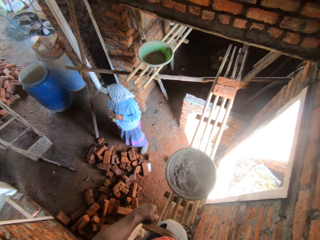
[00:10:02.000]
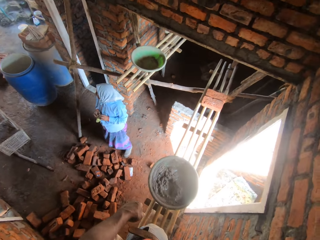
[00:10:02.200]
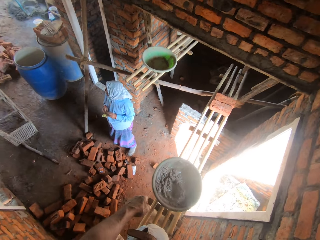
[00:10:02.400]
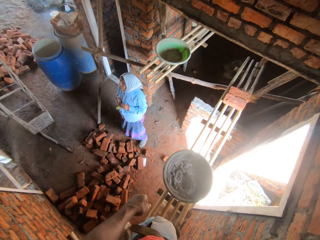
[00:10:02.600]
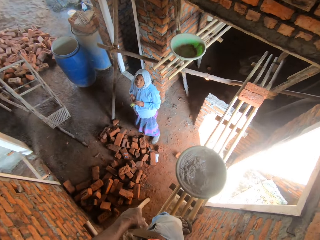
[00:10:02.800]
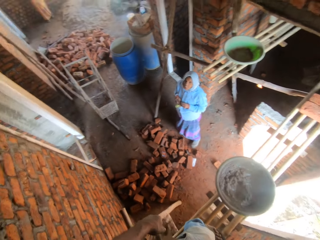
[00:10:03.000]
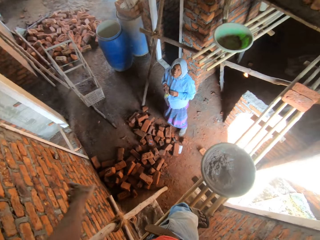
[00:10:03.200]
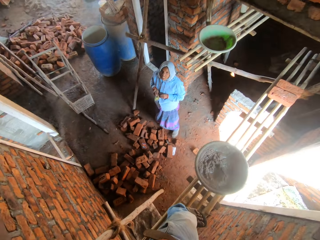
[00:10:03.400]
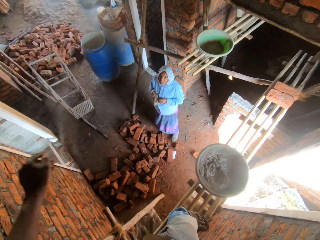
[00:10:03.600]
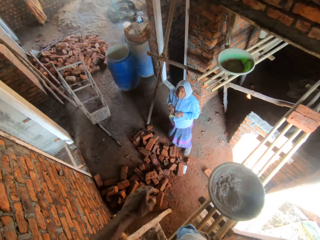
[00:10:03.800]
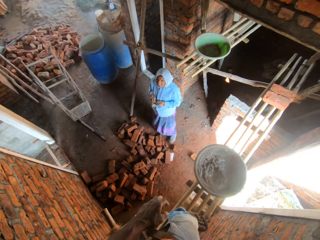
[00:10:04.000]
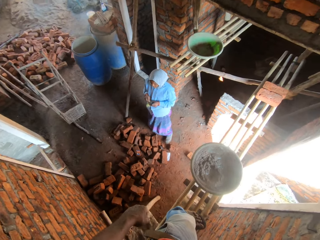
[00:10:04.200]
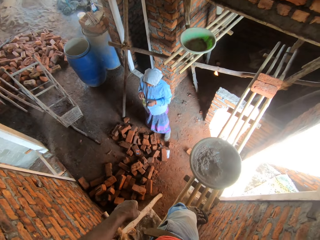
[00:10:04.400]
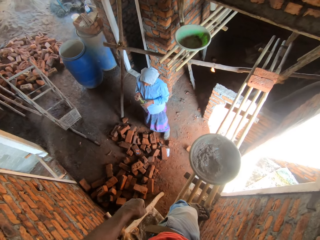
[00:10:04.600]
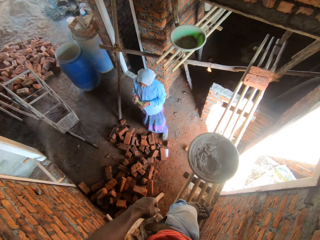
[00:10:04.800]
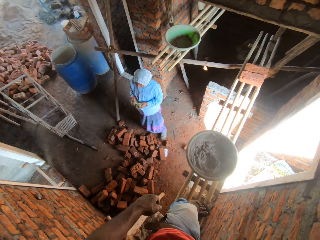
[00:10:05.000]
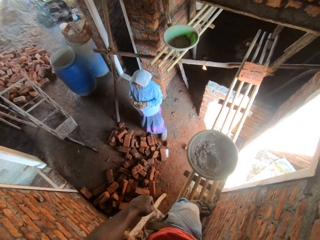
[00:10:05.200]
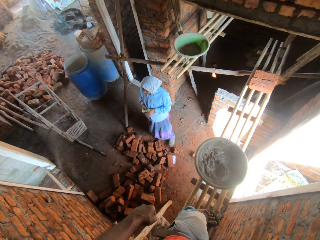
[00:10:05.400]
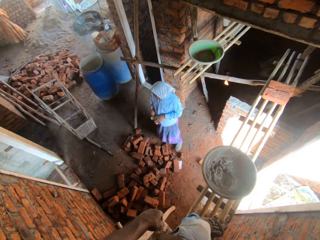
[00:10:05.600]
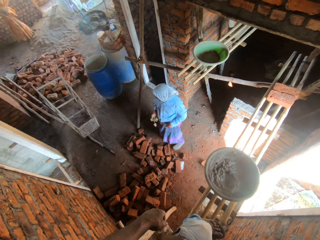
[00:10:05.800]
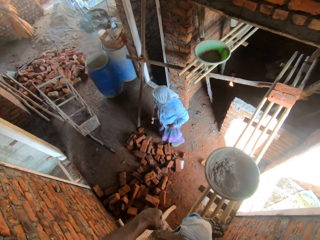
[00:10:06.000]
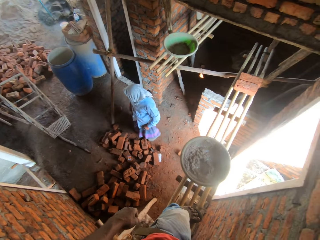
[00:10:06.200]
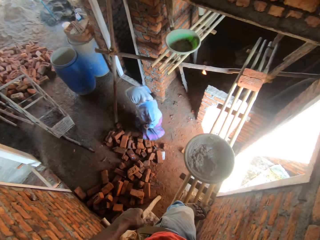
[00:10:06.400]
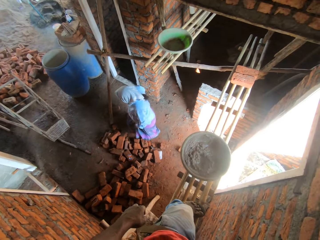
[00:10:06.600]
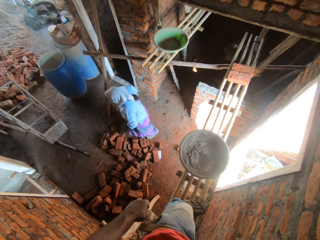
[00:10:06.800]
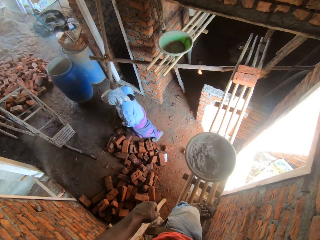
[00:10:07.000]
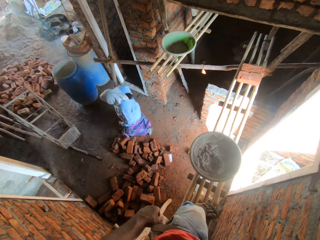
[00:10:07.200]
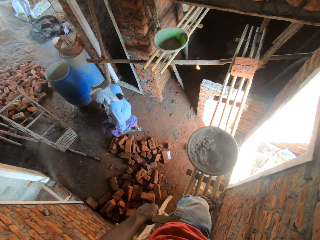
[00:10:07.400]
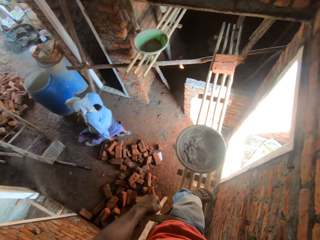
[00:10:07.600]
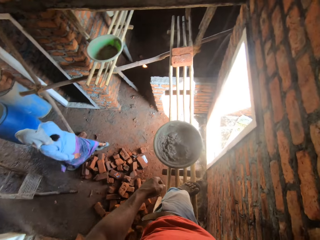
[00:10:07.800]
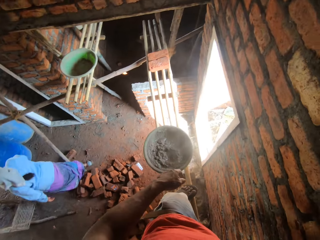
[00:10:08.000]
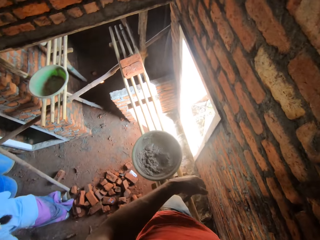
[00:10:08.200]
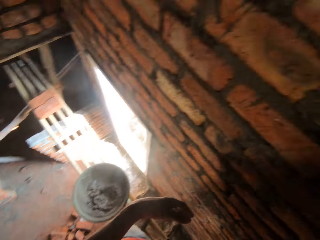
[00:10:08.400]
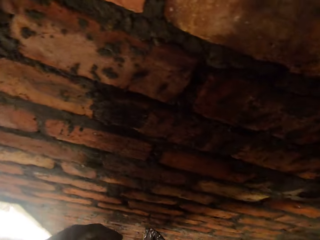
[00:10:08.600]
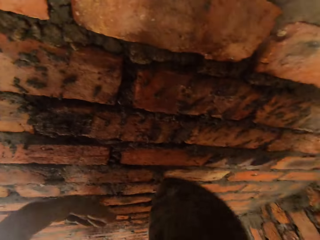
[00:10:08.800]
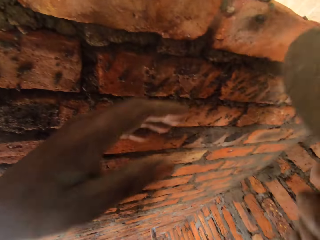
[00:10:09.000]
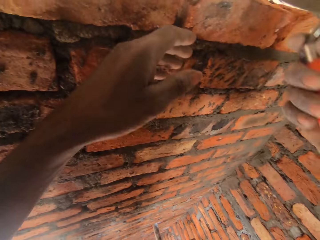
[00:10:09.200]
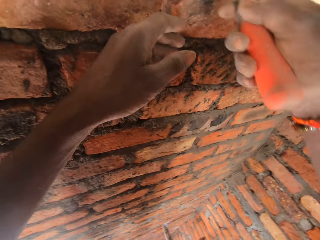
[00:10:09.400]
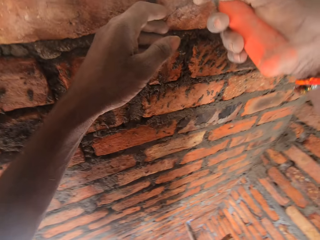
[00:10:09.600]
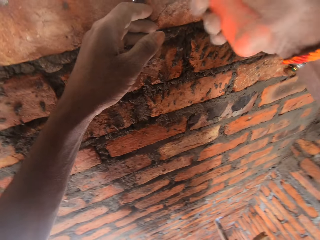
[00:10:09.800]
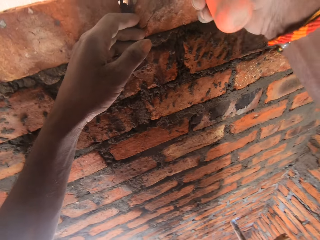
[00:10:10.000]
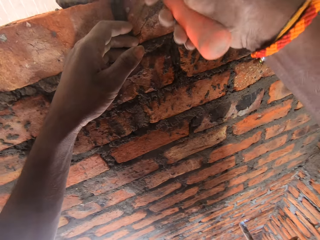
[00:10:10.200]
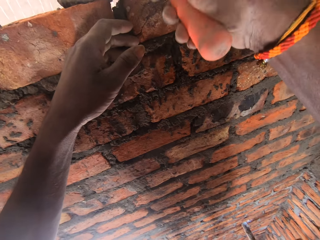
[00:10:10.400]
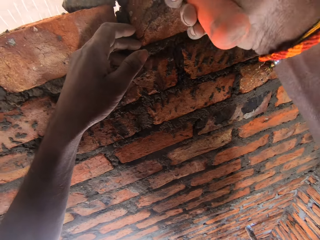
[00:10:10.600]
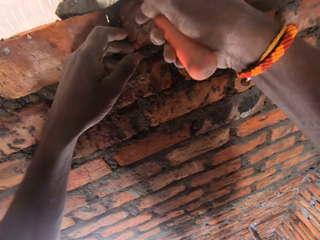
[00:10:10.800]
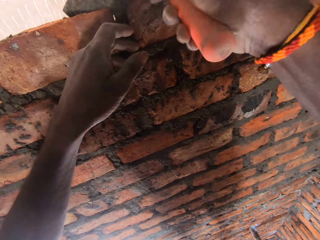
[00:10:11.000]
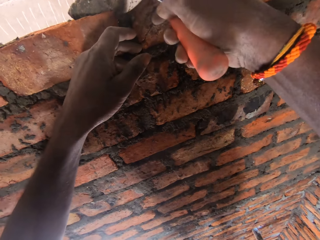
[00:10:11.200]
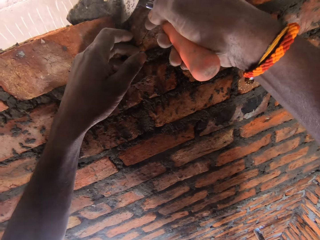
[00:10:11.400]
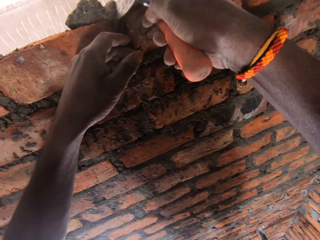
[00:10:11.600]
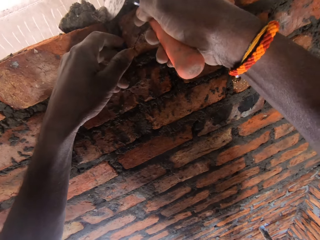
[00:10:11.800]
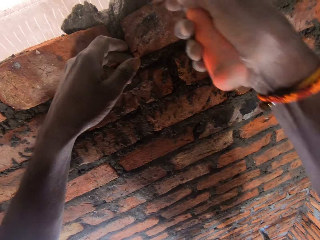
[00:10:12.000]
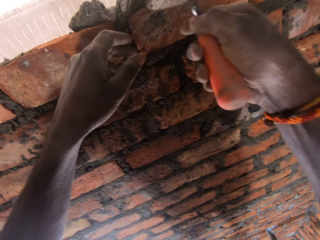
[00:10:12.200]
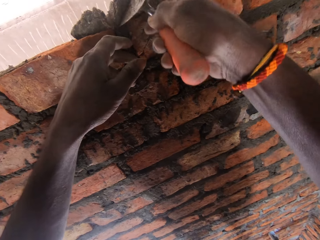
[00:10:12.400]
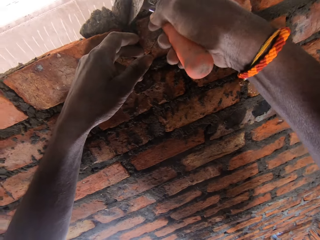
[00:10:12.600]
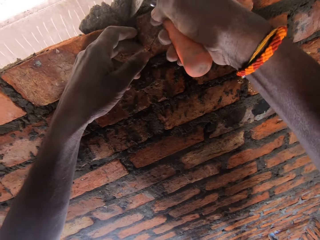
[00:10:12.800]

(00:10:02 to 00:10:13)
The camera wearer moves the left hand. A lady walks away. The camera wearer puts the mortar in the joint with a trowel. They spread concrete on the wall.

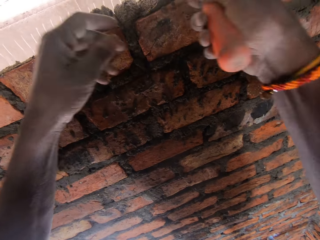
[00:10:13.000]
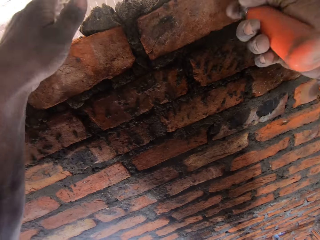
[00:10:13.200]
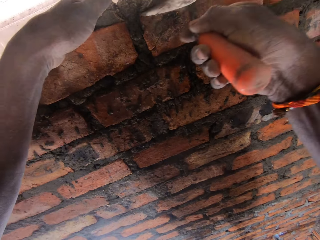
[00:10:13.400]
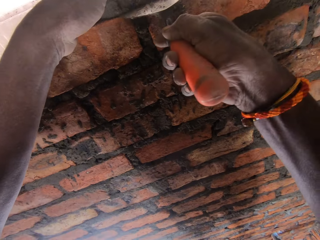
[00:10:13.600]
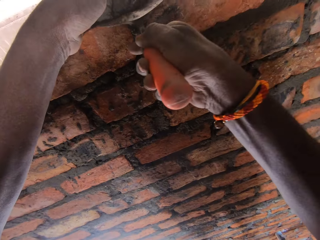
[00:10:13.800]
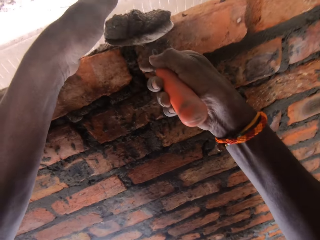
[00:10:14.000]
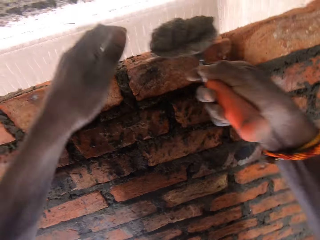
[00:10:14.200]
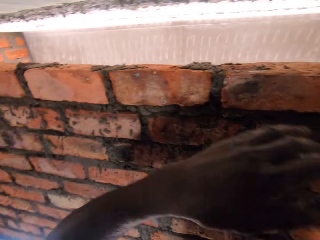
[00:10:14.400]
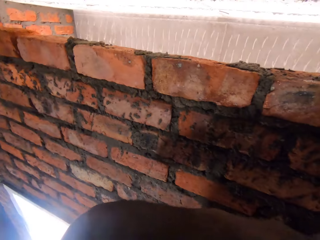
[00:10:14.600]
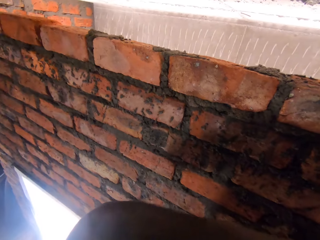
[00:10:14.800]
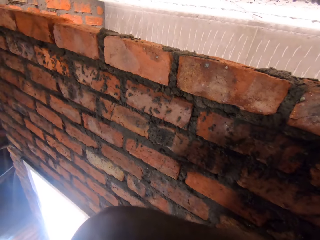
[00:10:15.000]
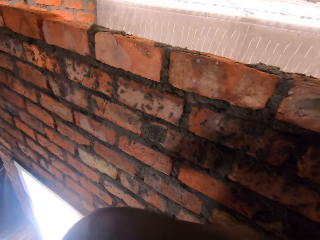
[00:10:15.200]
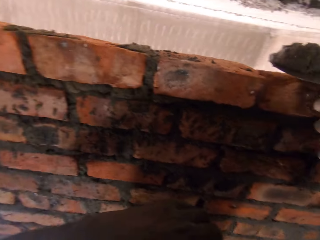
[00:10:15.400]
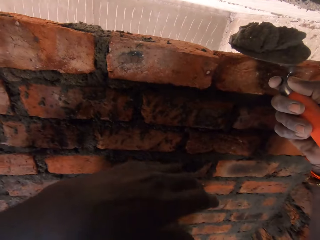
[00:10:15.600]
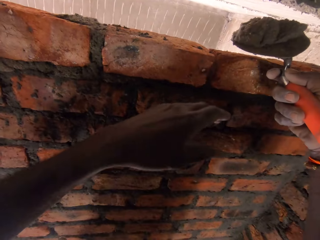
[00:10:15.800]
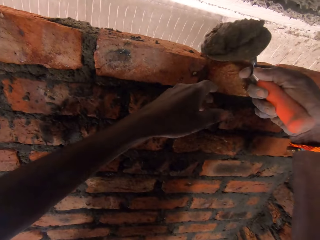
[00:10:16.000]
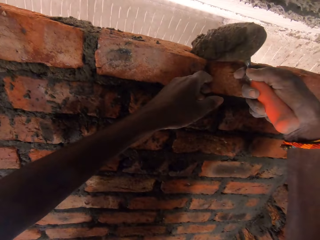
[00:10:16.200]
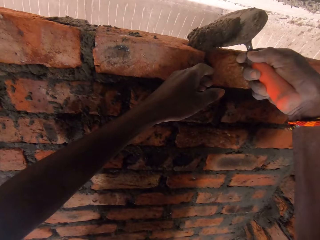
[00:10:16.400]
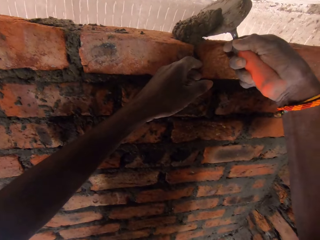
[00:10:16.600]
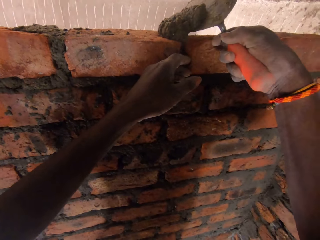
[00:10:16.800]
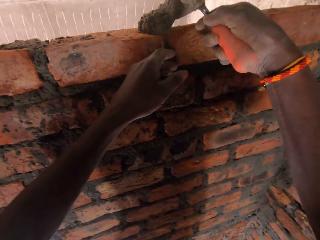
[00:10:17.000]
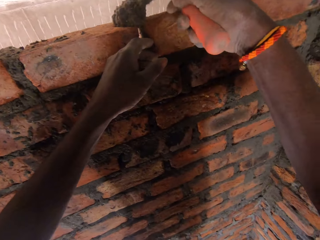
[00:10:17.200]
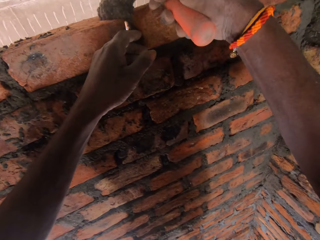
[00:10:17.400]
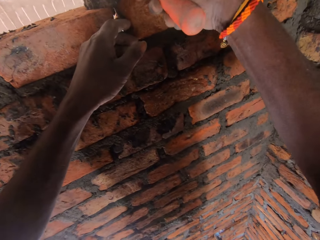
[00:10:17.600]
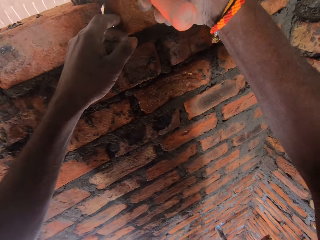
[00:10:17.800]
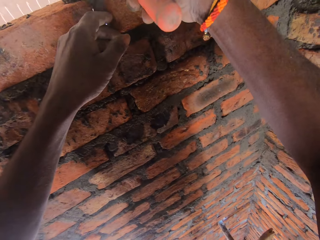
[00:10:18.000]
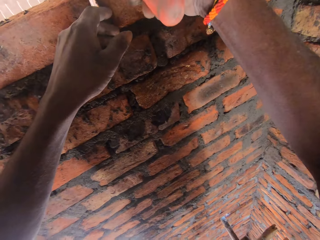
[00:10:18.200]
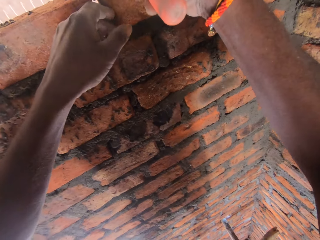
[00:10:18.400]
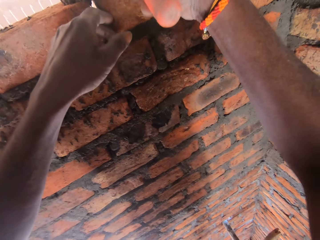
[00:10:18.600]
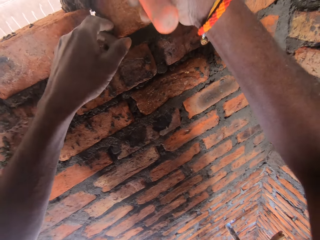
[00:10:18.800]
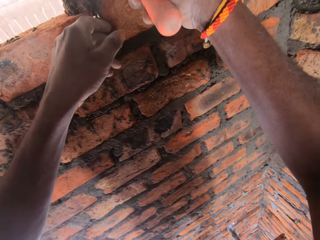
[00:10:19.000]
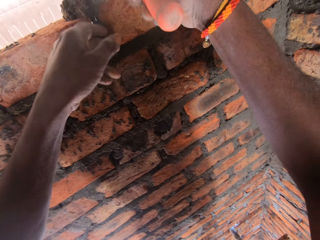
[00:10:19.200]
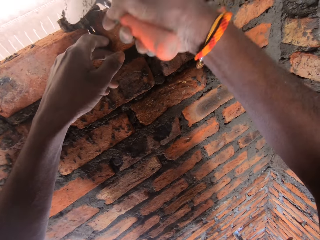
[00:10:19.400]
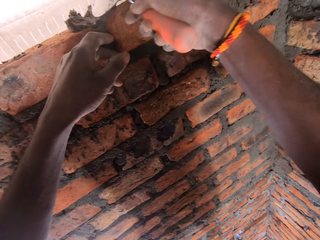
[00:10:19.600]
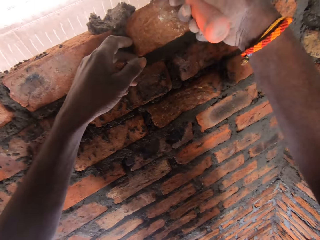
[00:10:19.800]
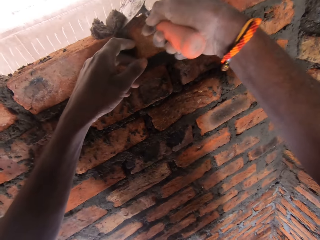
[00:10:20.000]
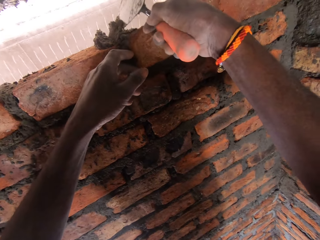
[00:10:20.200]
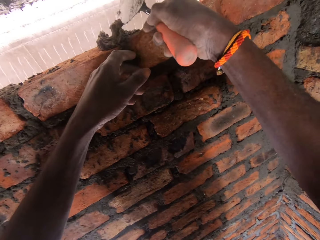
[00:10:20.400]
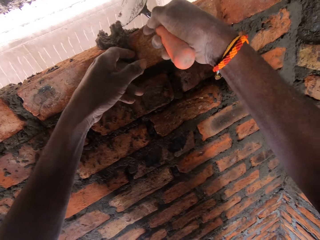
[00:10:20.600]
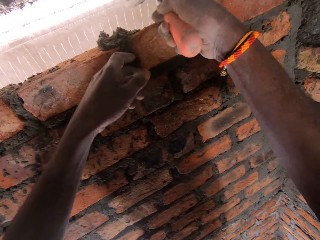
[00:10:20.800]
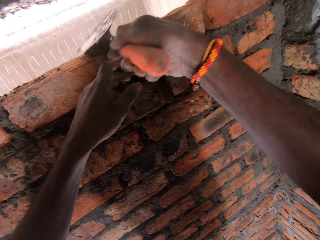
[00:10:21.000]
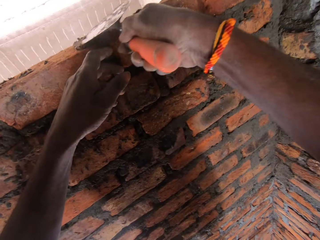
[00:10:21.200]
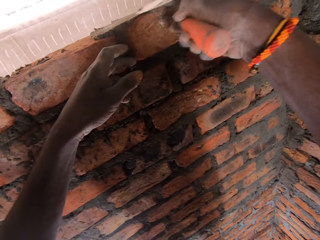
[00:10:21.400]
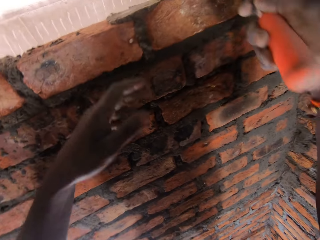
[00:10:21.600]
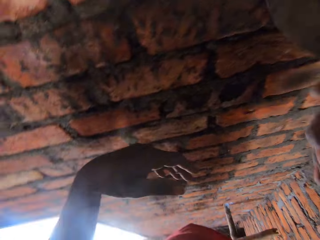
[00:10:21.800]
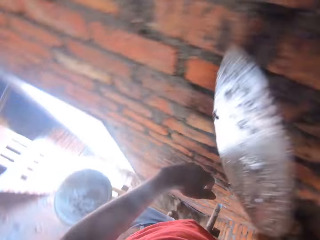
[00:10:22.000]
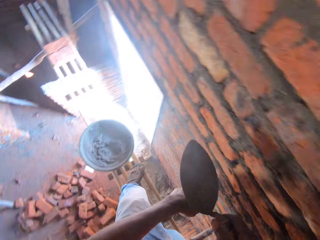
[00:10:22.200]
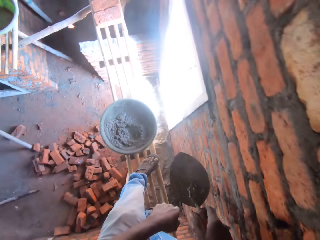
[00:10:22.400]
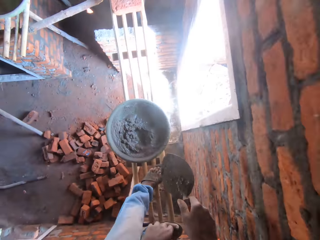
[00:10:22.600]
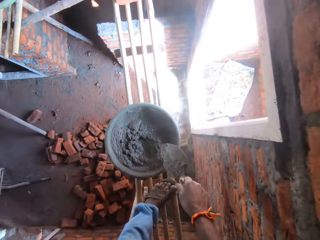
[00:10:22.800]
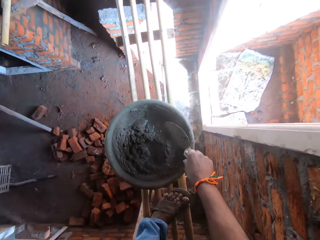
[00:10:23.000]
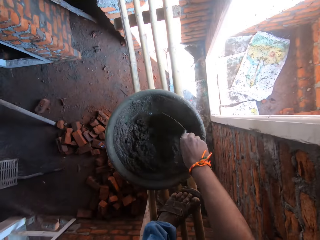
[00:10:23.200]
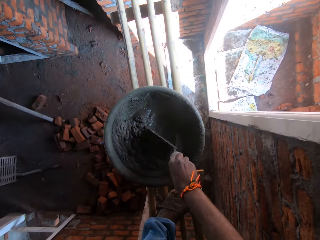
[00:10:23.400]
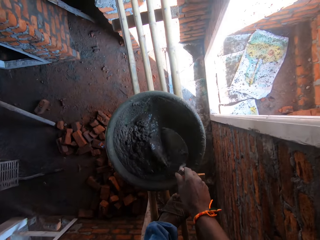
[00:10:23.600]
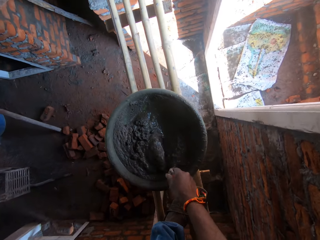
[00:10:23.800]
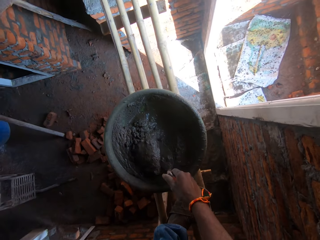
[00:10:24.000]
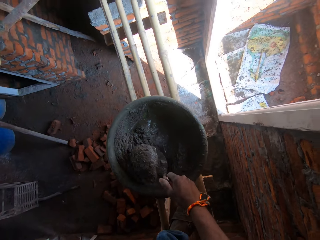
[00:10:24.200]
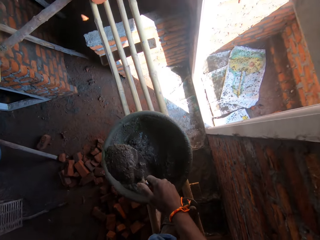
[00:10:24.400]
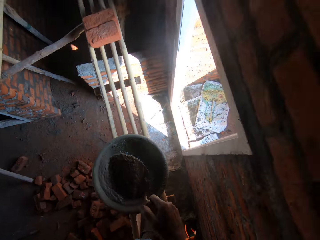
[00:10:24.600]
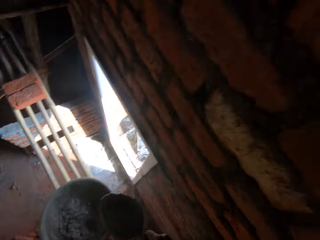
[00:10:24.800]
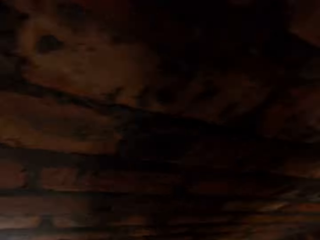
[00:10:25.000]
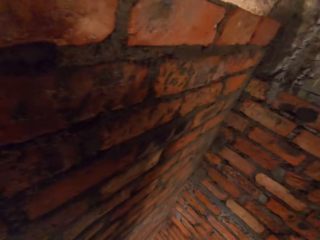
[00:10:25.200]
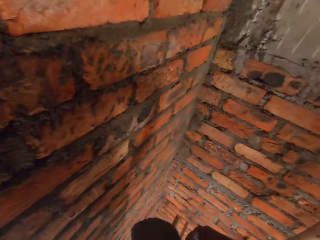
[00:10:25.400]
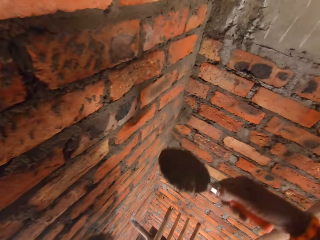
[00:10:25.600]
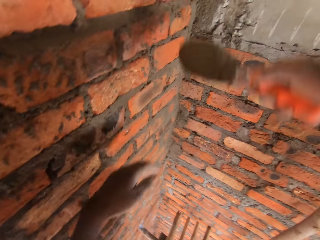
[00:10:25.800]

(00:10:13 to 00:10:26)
The camera wearer scoops the mortar with a trowel. They look around. They put the mortar in the joint with the trowel. They spread concrete on the wall. They scoop the mortar with the trowel from the basin.
